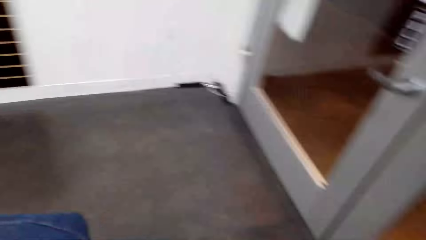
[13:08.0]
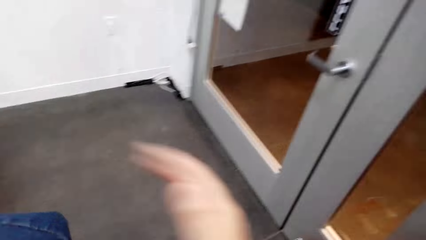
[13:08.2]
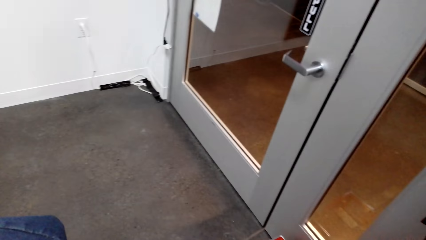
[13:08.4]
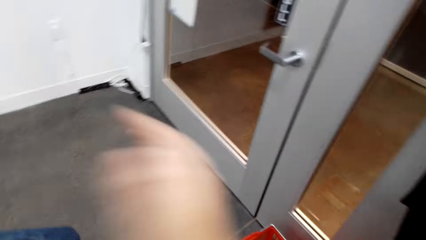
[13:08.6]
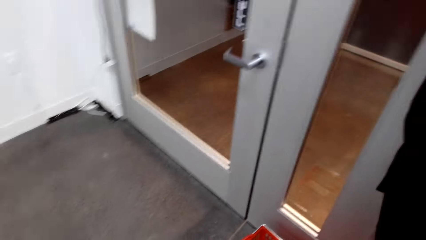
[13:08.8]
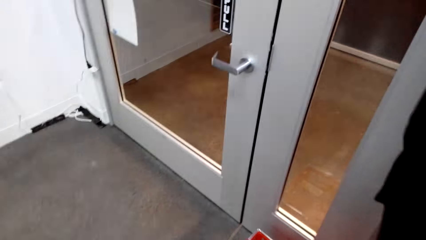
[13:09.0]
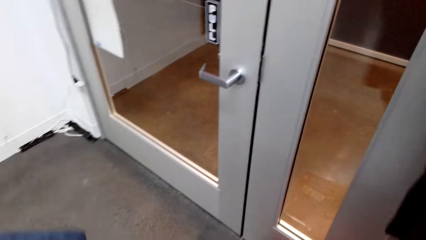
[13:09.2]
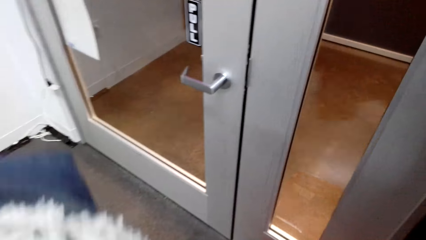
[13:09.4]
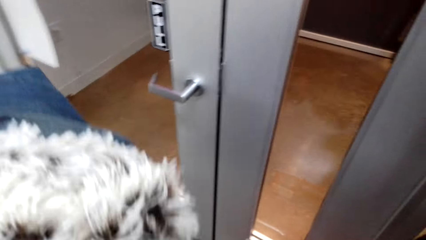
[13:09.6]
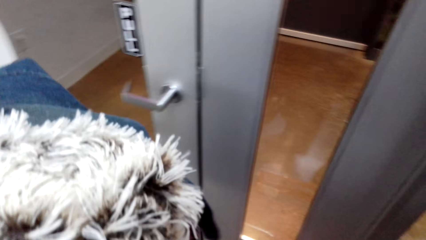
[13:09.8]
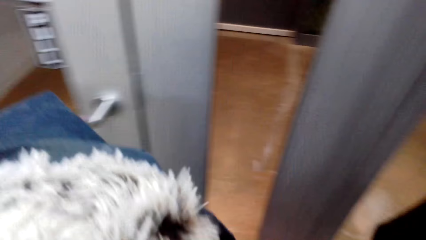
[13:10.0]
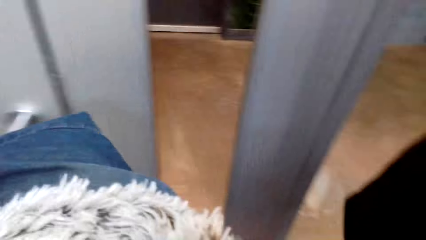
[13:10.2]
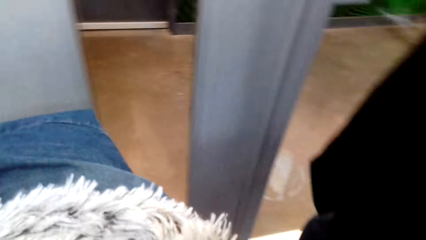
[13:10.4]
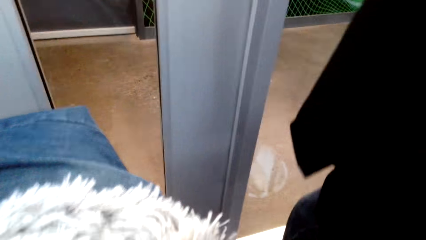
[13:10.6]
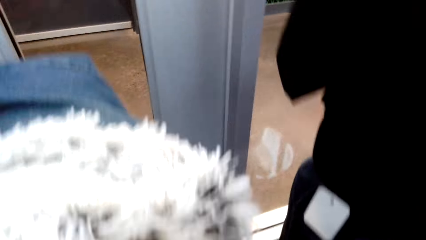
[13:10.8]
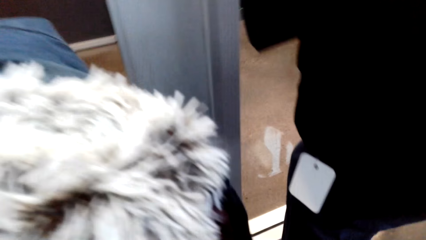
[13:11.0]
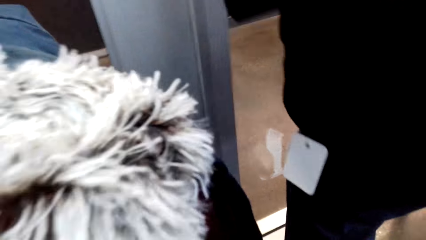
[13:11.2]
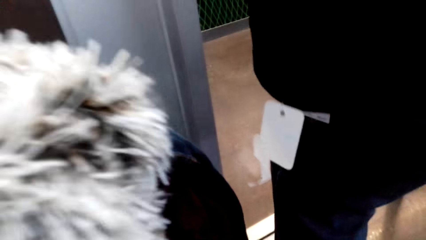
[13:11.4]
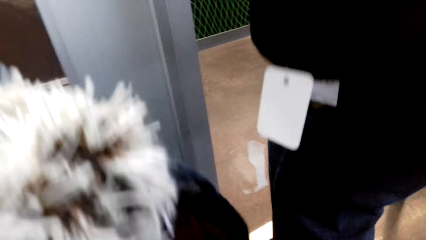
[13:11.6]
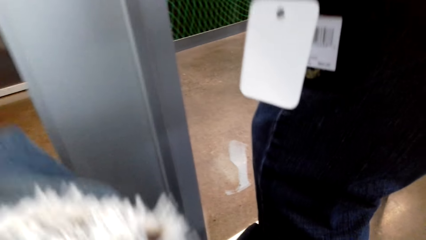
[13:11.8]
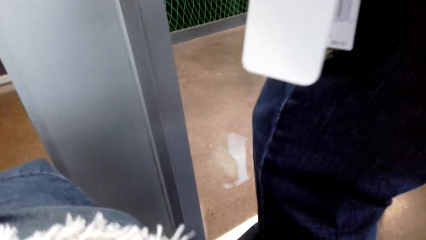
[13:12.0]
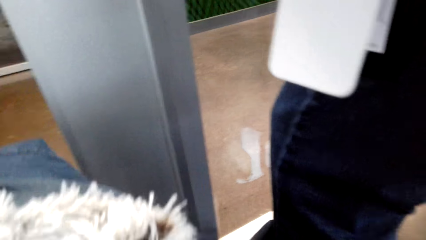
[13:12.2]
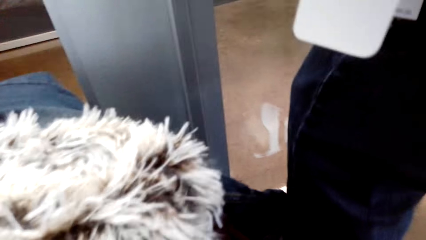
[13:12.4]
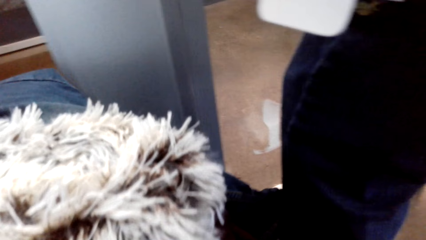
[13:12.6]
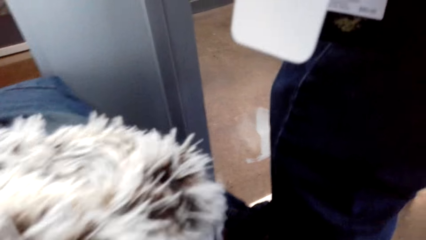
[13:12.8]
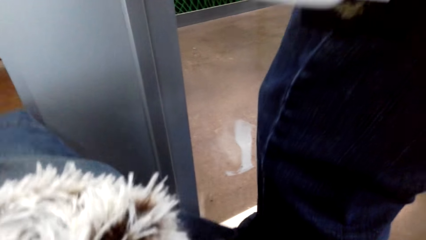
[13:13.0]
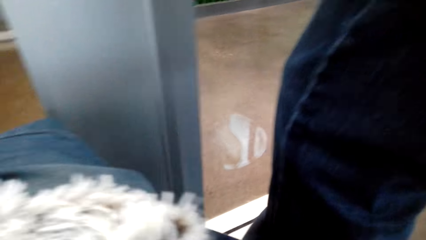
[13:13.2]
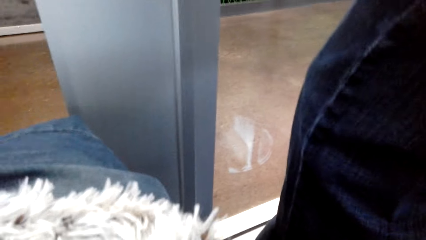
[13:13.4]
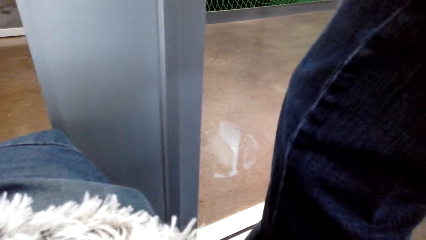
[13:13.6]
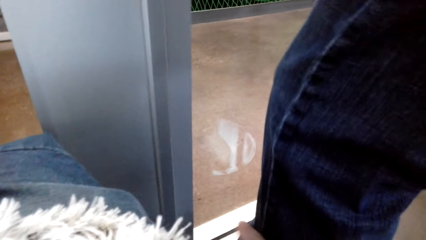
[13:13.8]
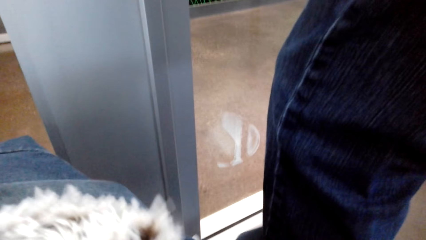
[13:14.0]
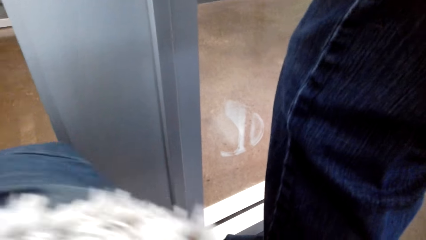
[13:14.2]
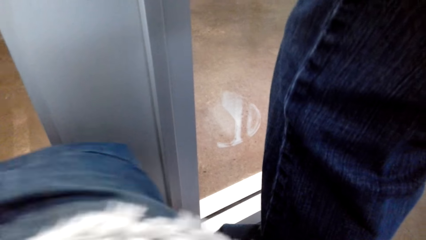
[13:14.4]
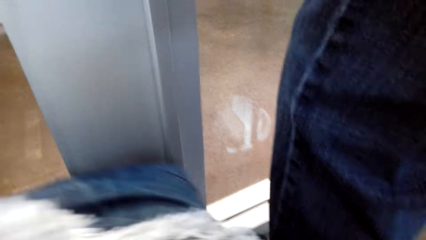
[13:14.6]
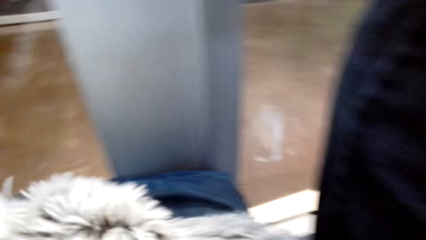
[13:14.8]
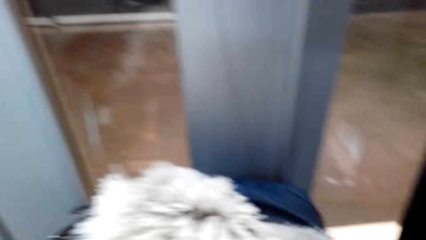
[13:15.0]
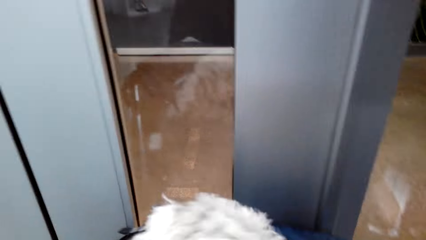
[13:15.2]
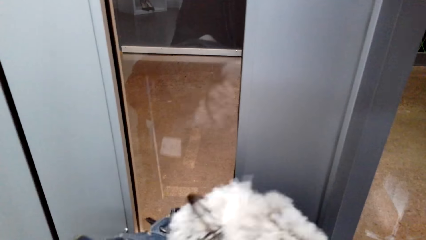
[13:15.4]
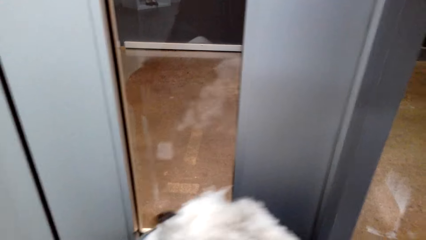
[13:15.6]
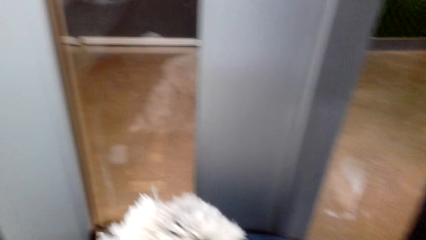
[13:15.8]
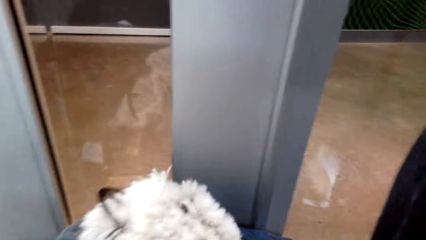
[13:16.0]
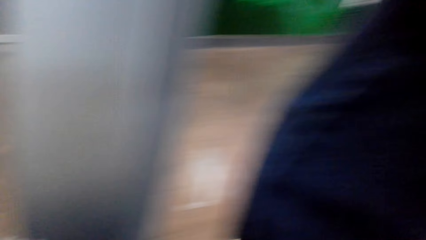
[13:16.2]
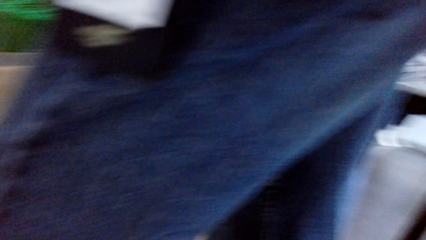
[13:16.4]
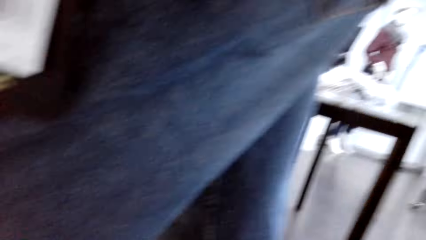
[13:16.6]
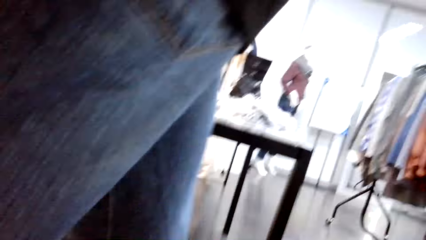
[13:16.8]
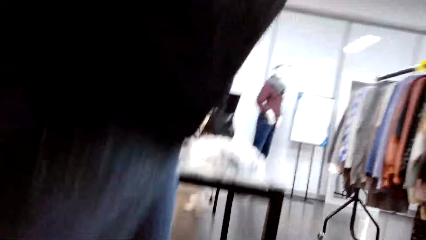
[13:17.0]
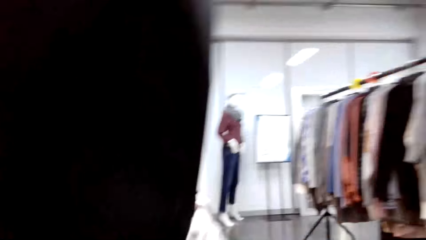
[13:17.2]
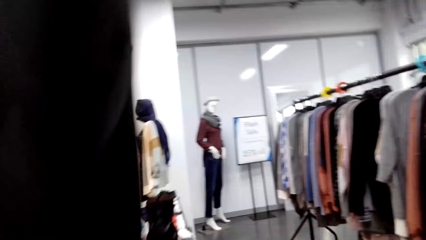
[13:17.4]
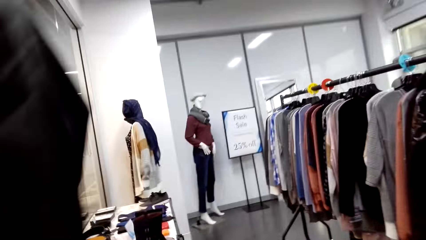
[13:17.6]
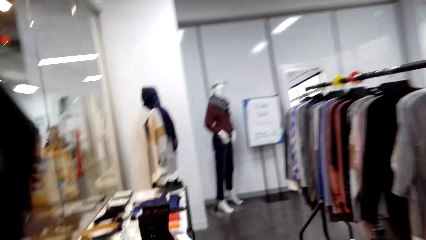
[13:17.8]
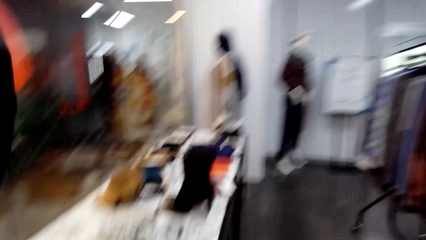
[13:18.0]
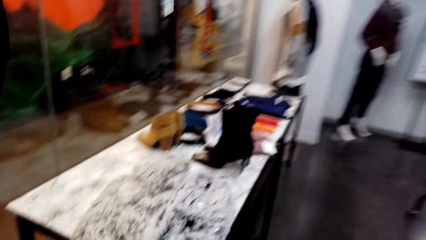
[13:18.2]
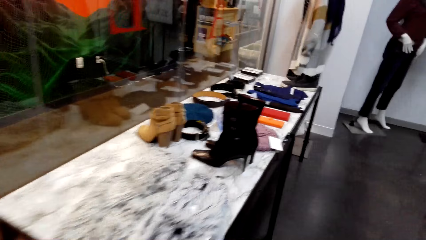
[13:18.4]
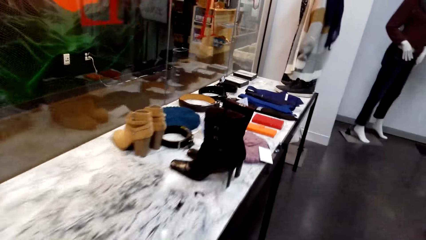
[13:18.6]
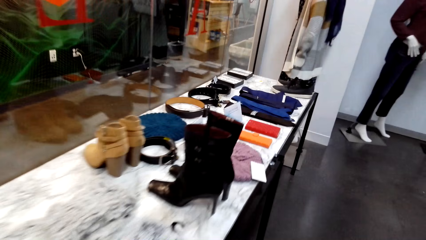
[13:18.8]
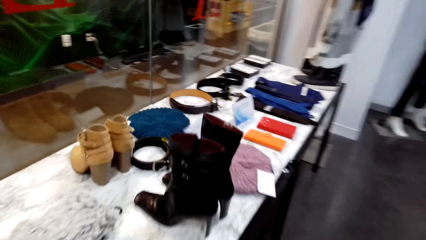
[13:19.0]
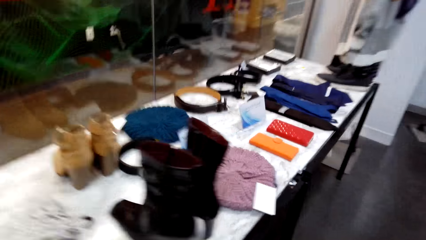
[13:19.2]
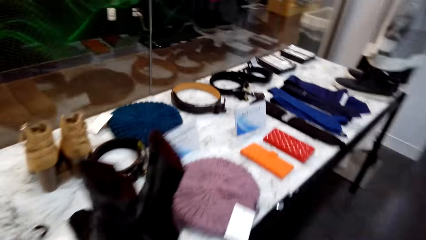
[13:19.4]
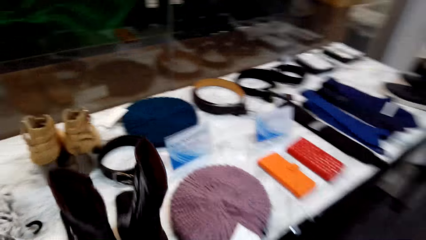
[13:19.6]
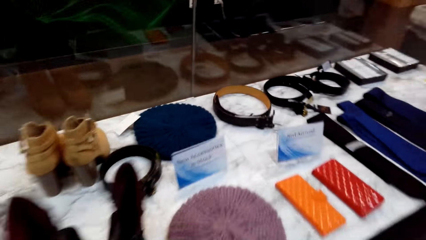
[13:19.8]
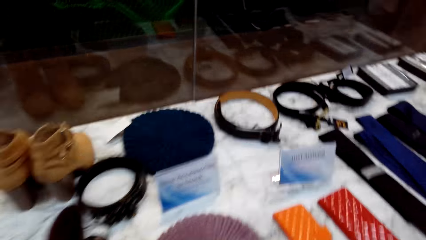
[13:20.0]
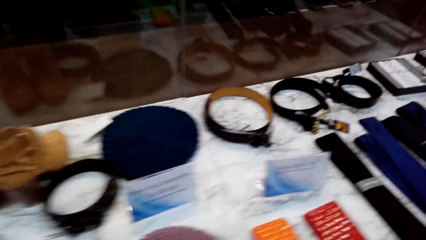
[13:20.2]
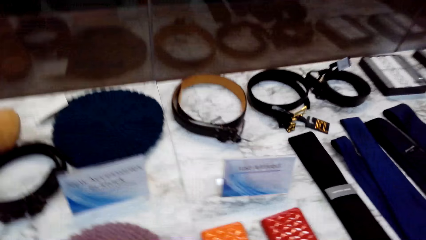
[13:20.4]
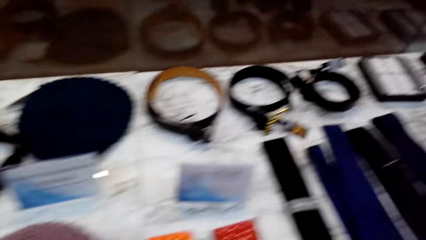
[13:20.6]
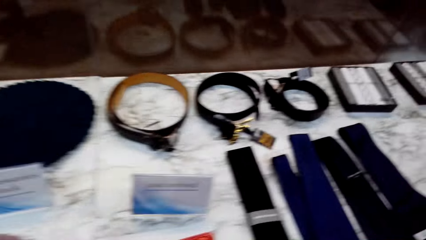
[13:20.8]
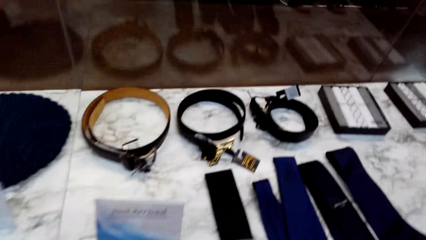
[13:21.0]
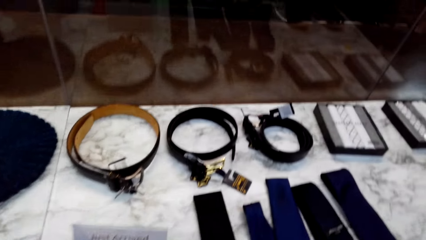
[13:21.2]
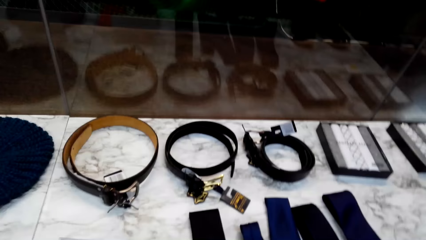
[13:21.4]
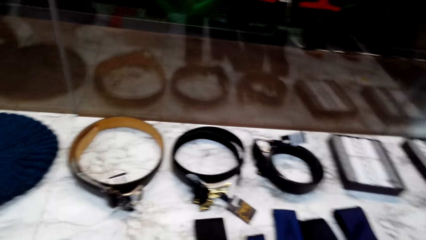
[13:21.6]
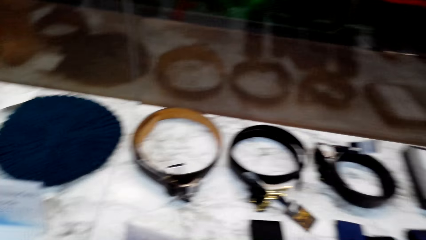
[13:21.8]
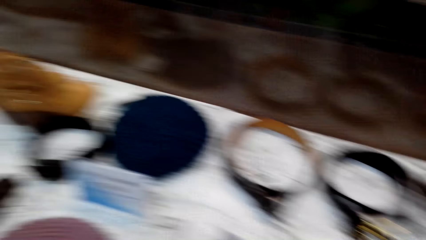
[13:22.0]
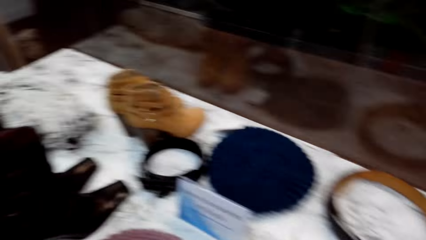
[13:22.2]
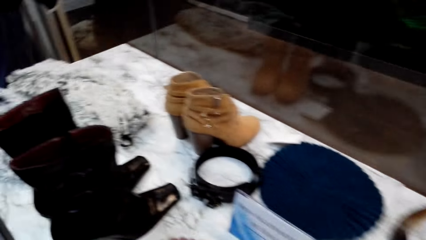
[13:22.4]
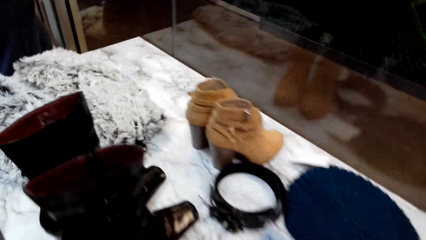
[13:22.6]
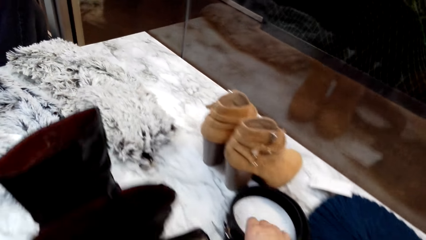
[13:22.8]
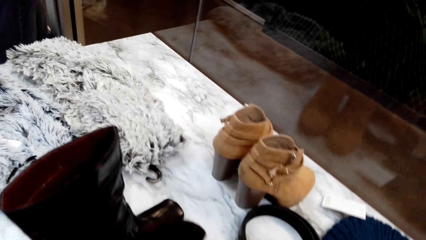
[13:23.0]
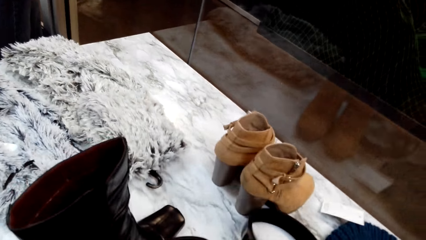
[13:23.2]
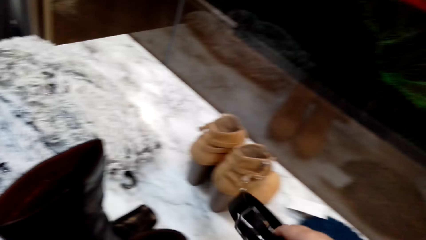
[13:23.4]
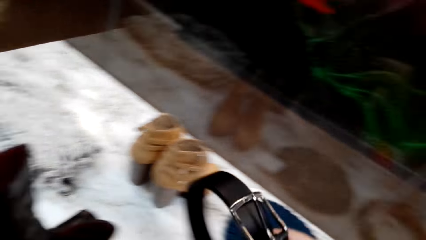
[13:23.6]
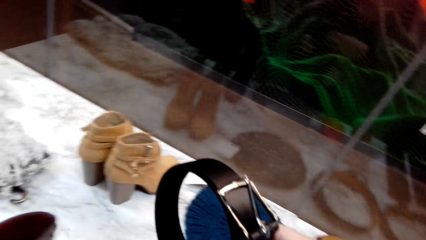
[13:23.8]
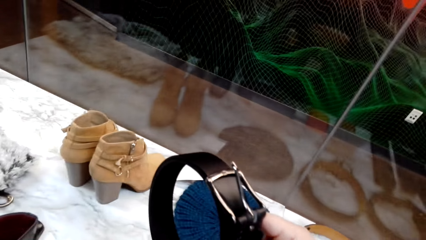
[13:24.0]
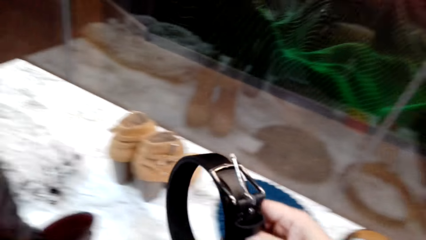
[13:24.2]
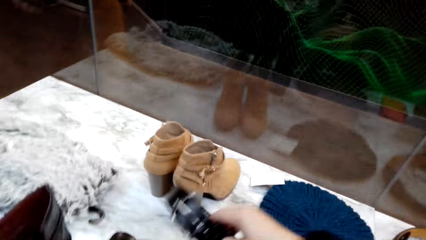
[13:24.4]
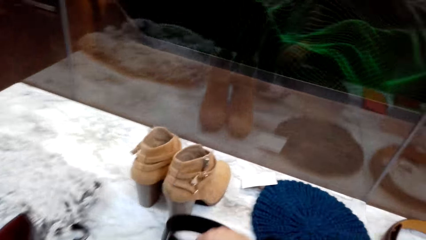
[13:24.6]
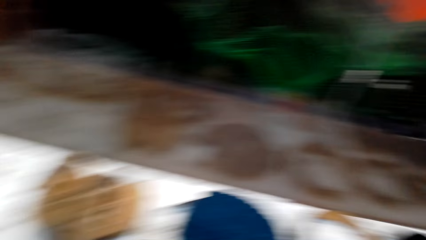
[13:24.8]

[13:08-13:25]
The camera wearer moves a hand. They walk in the room. They stand by the door. They talk to a person. They touch clothes. They look around. They sigh in the room. They walk in the room. They sigh in the room. They look at the table. They pick up a belt from the table.
